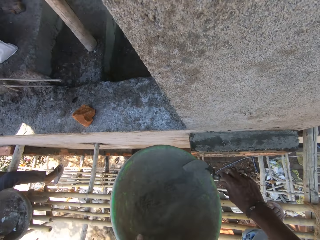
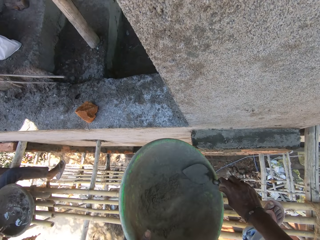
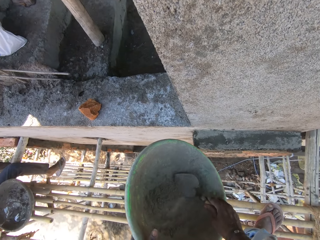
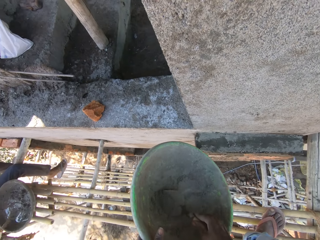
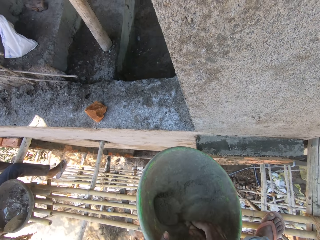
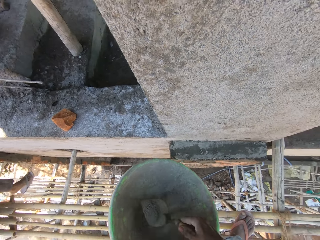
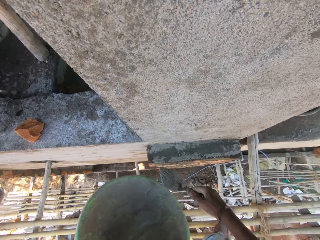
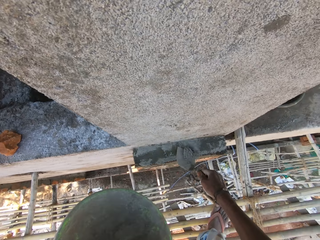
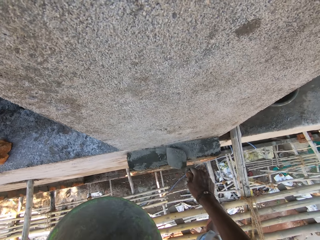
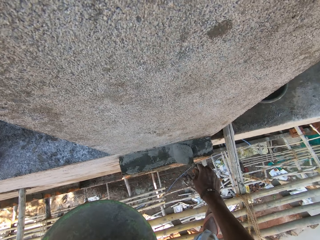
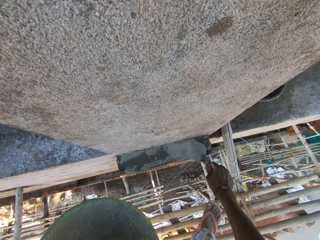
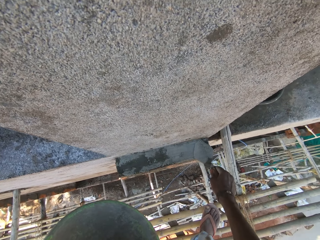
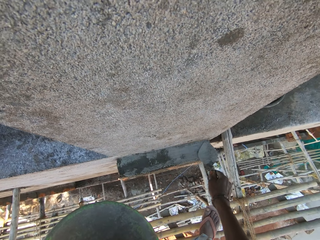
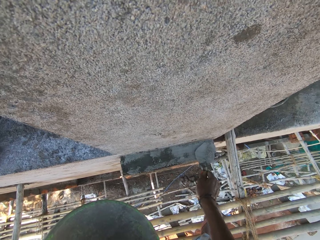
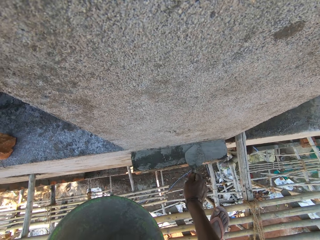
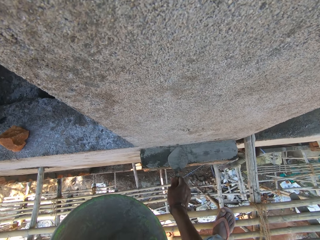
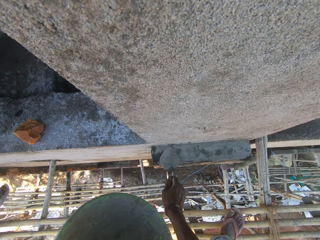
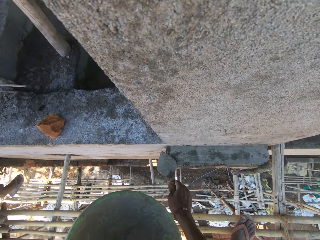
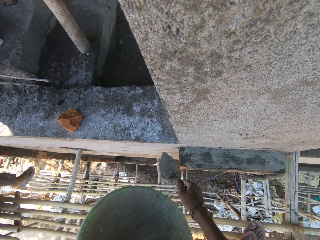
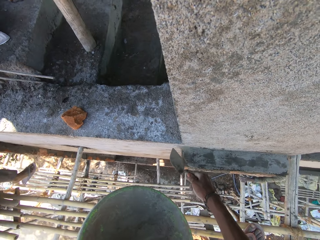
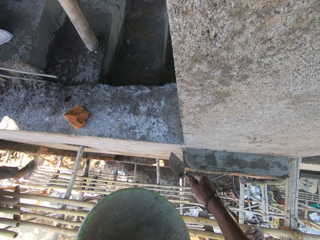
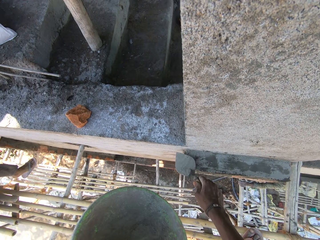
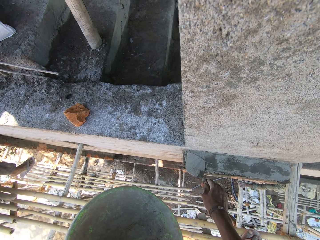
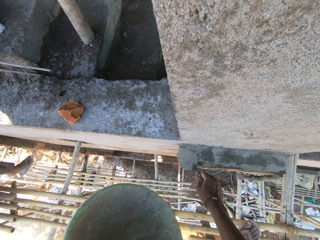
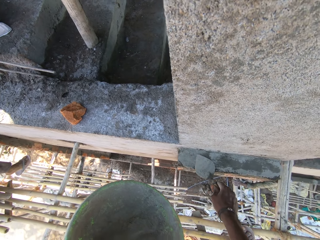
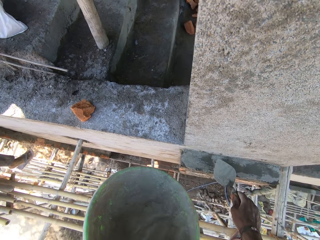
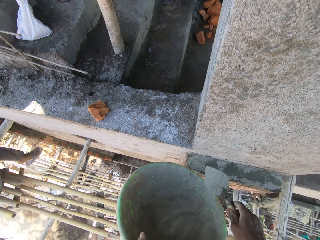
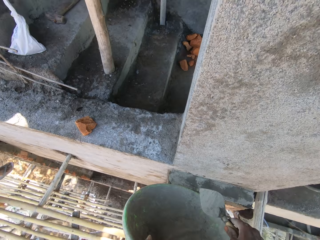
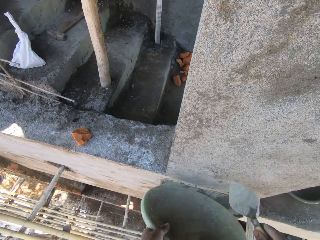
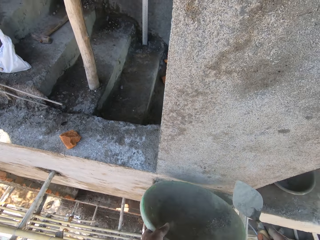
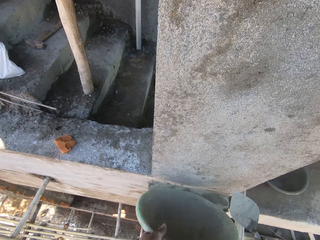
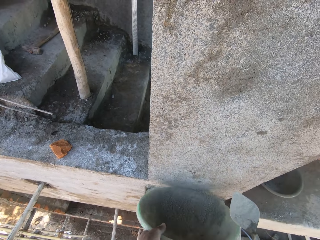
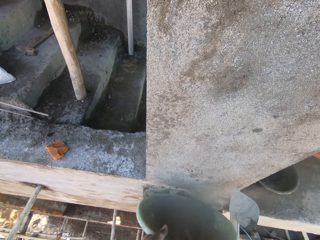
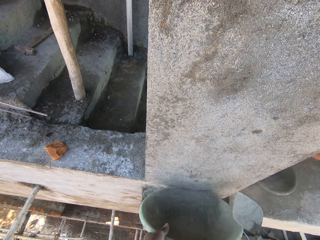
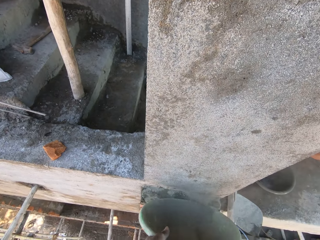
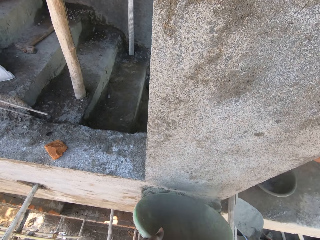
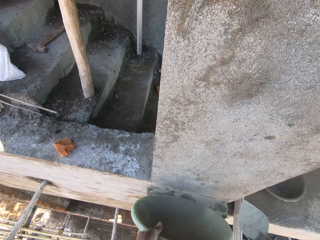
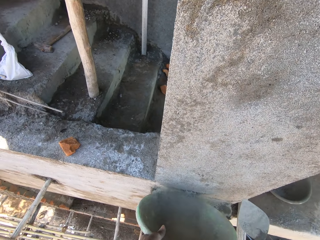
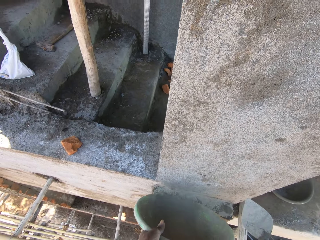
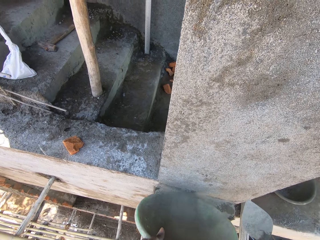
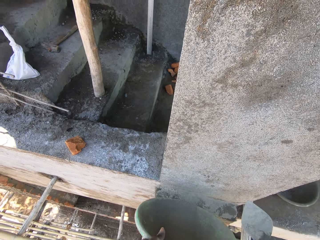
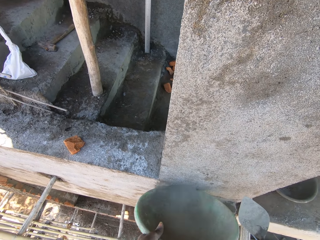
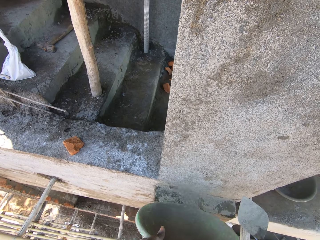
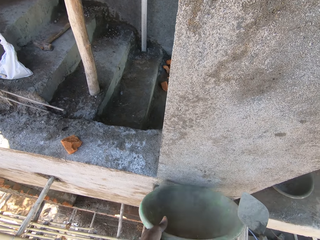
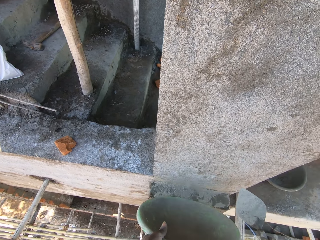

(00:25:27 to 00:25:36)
The camera wearer takes cement from the bowl in his left hand with the trowel in his right hand. He pours cement on the concrete on the red bricks on the wall with the trowel in his right hand. He smoothens the cement on the concrete on the red bricks on the wall with the trowel in his right hand. He pours cement on the concrete on the red bricks on the wall with the trowel in his right hand. He smoothens the cement on the concrete on the red bricks on the wall with the trowel in his right hand. He pours cement from the bowl on the concrete on the red bricks on the wall with his left hand. He hits the bowl on the wall with his right hand.

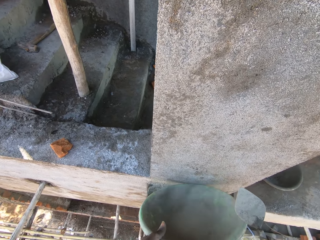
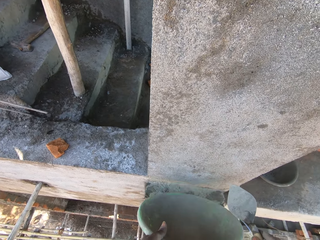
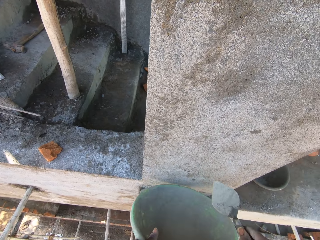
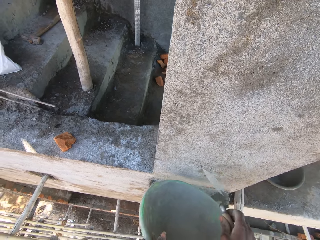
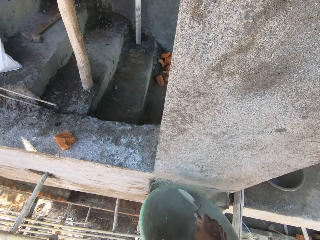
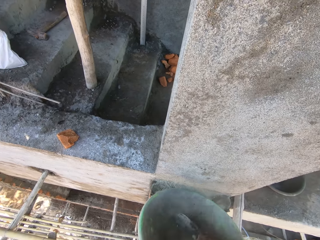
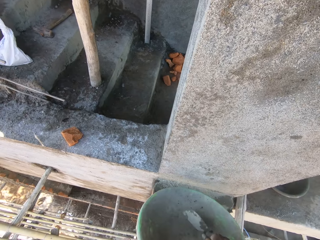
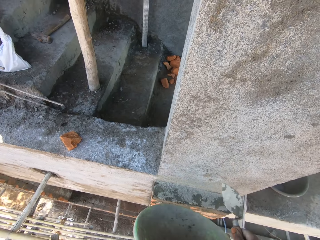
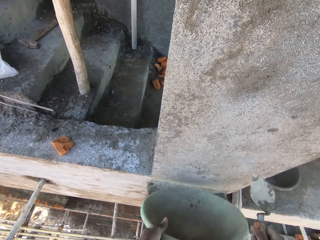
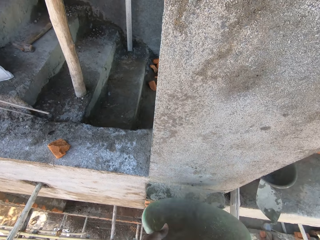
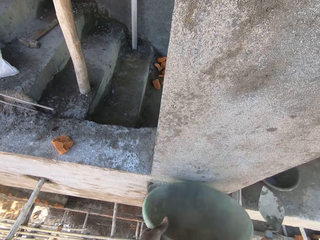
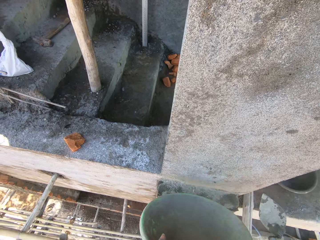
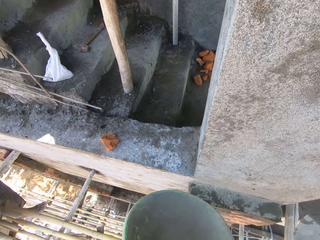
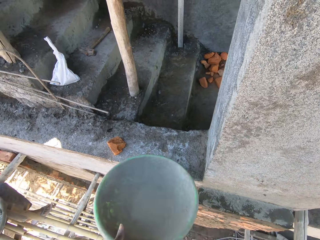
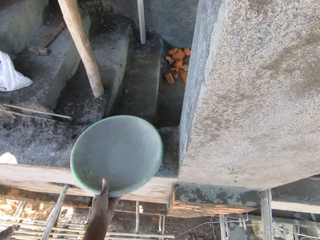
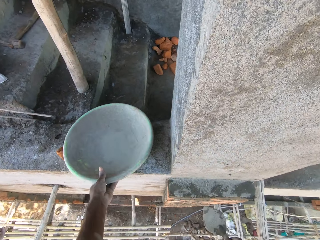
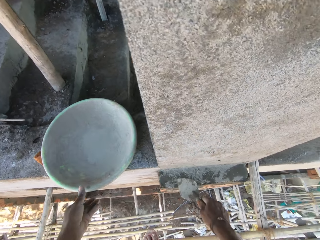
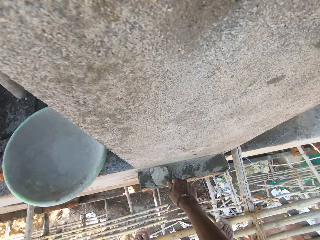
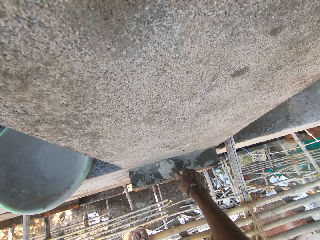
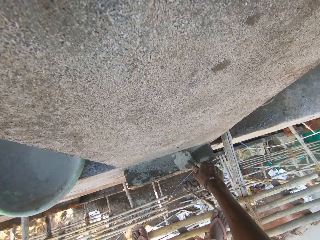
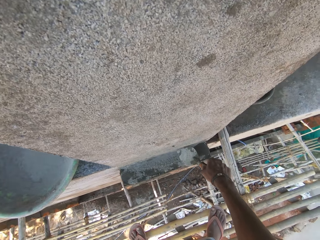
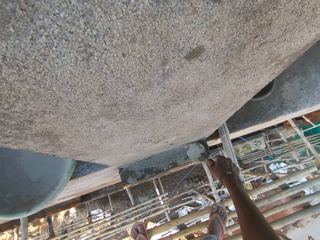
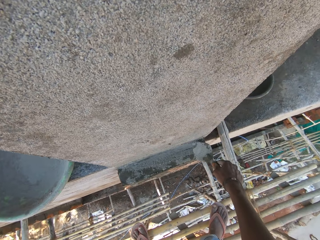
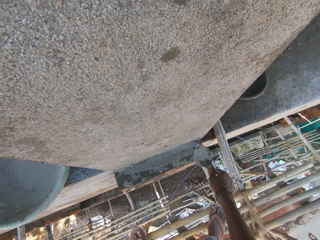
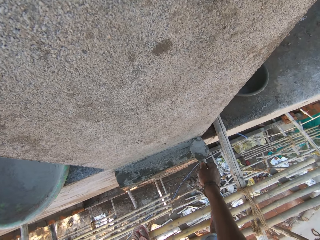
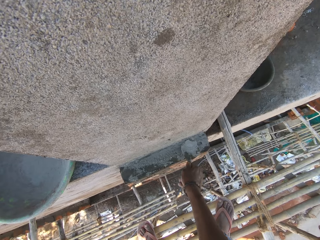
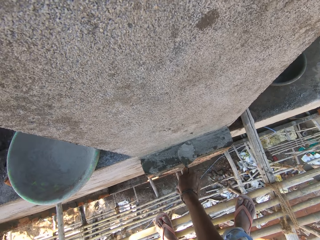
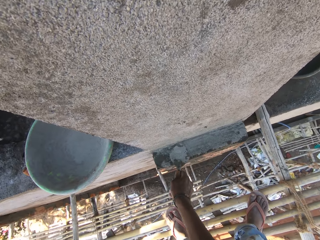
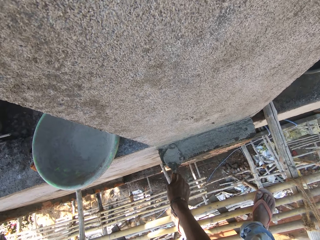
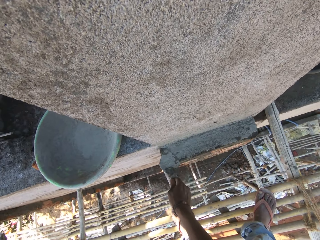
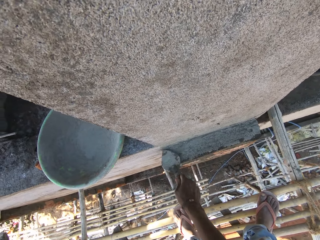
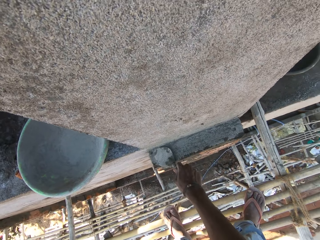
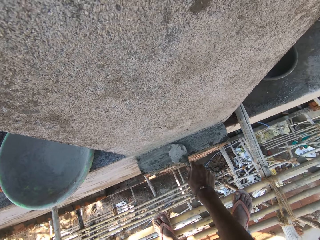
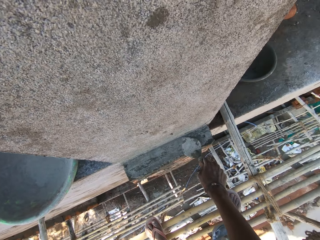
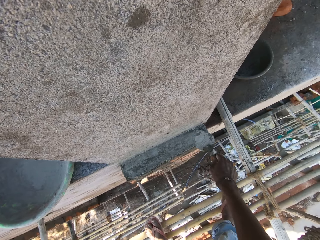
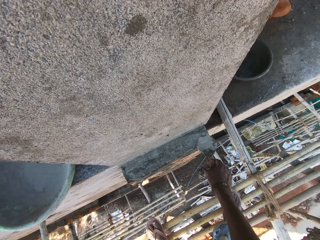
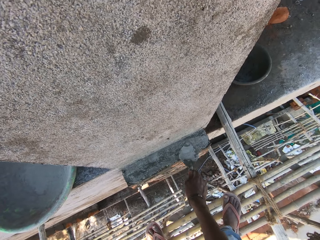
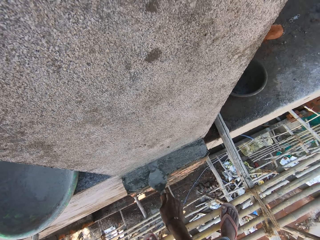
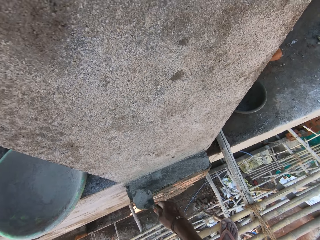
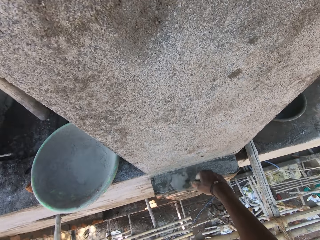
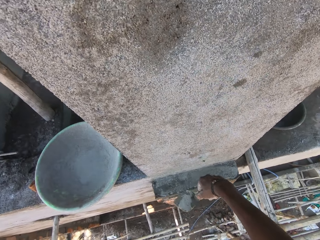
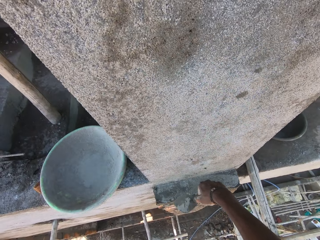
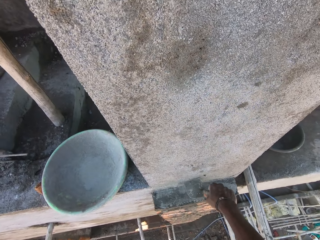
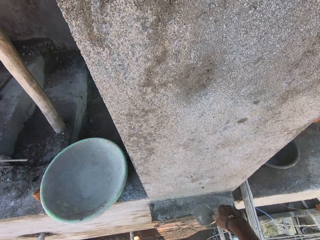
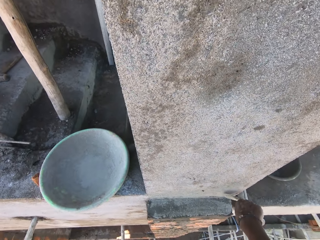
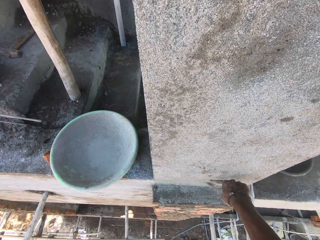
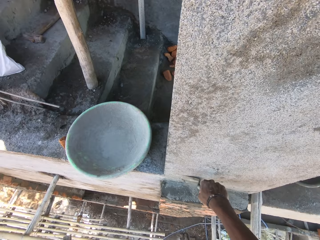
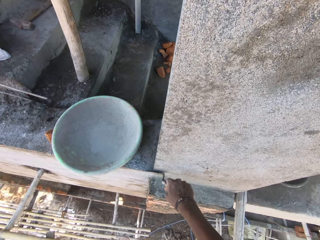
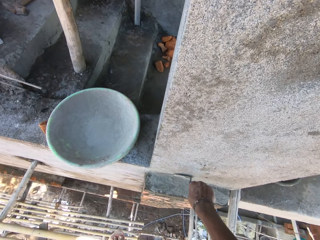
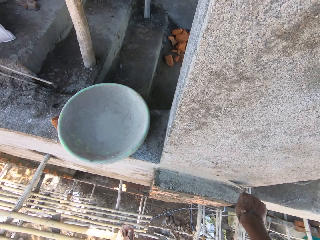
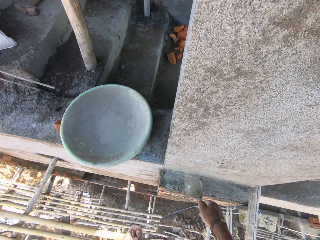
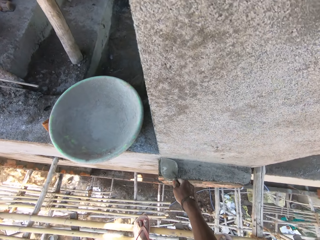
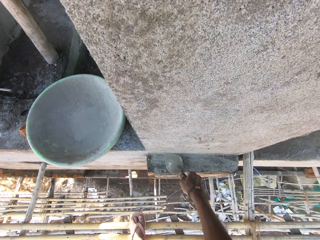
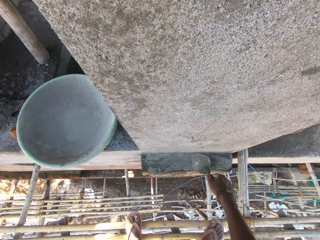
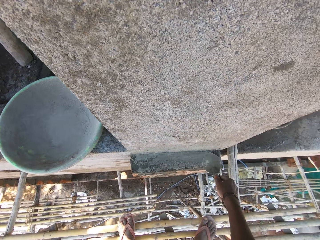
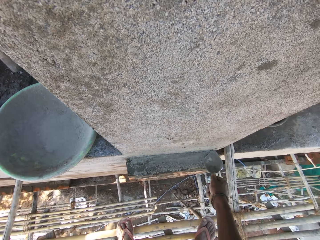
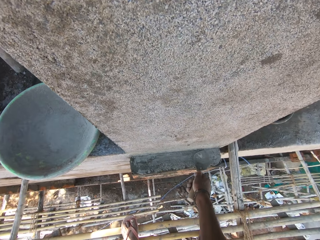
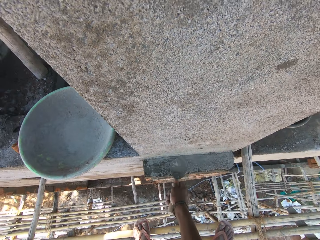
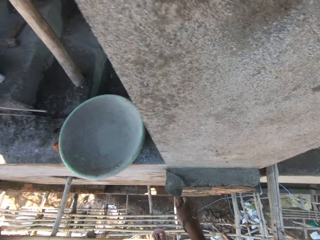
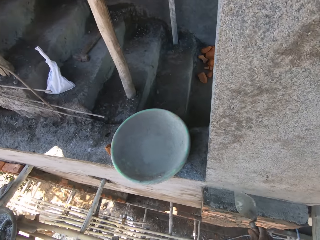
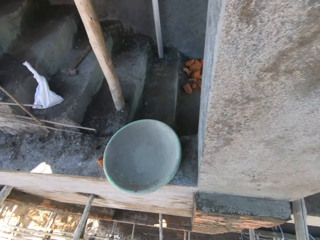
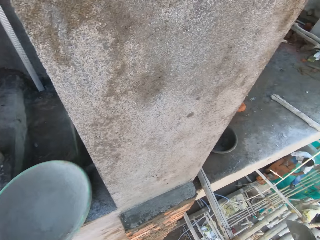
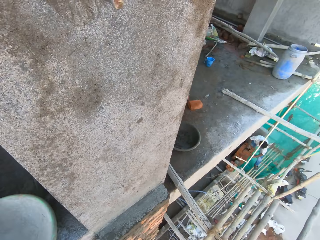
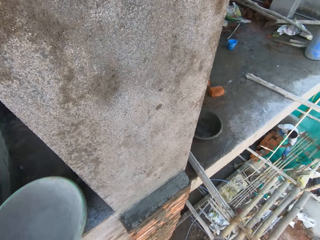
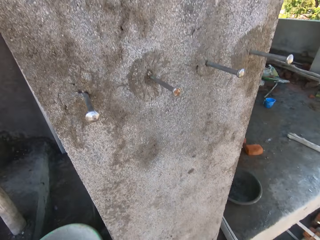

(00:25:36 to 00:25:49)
The camera wearer hits the bowl in his left hand with the trowel in his right hand. He hits the bowl again. He places the bowl of cement on the floor of the building with his left hand. He smoothens the cement on the concrete on the red bricks on the wall with the trowel in his right hand. He hits the trowel on the wall with his right hand and smoothens the cement on the concrete on the red bricks on the wall with the trowel in his right hand. He scrapes cement from the wall with the trowel in his right hand. He smoothens the cement on the concrete with the trowel in his right hand.
